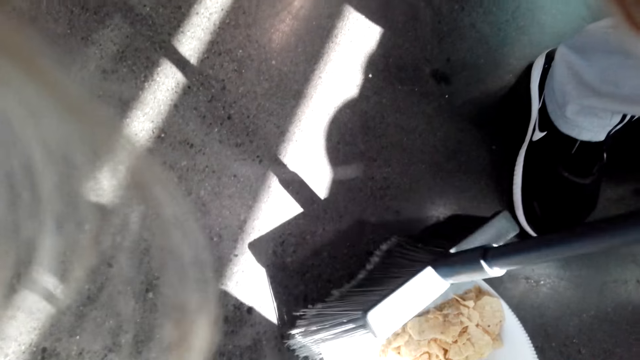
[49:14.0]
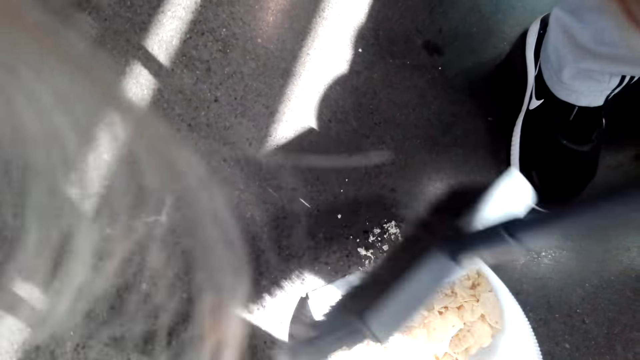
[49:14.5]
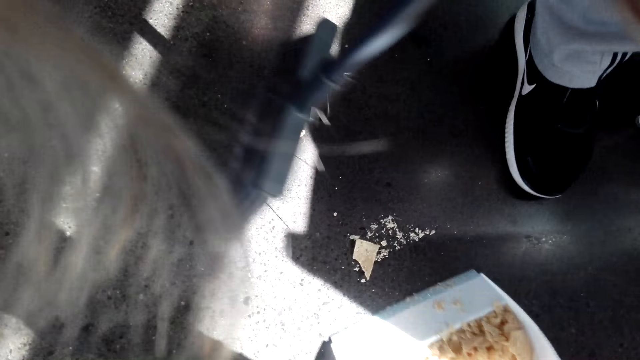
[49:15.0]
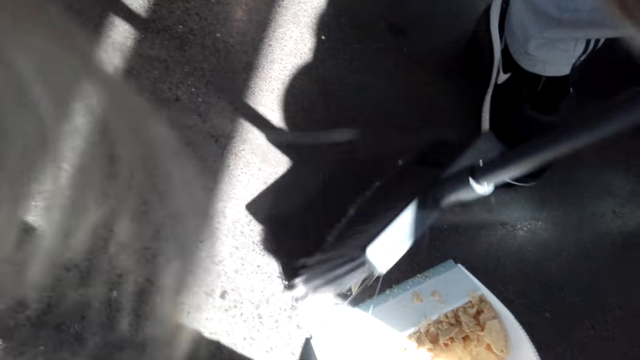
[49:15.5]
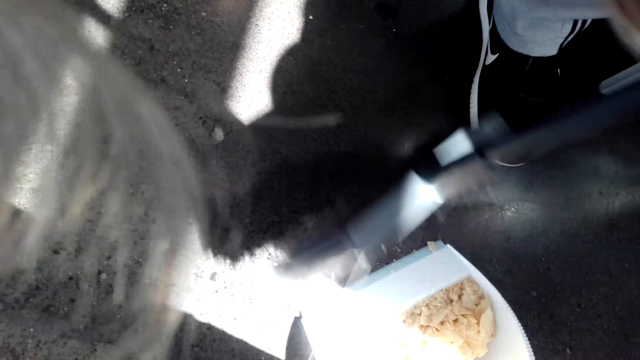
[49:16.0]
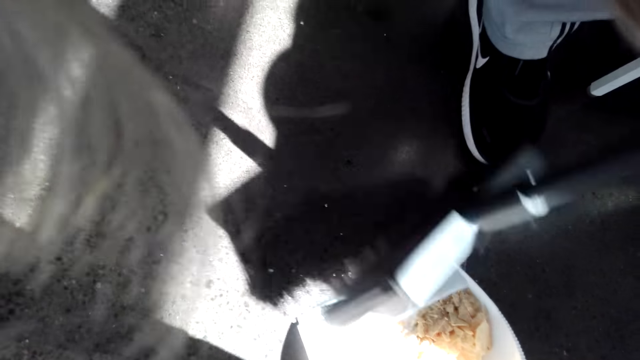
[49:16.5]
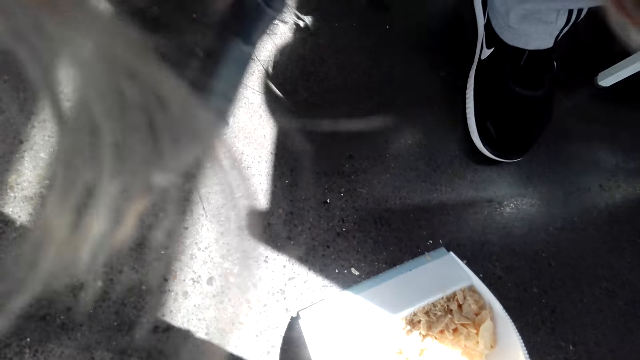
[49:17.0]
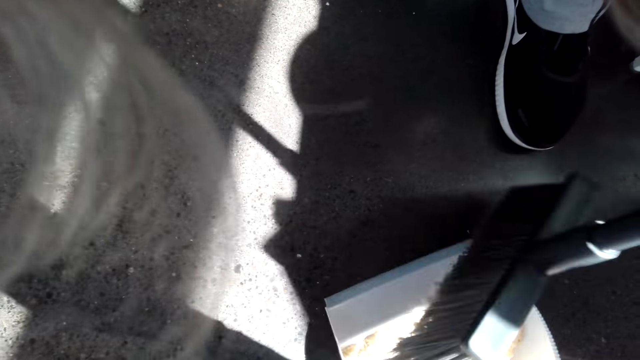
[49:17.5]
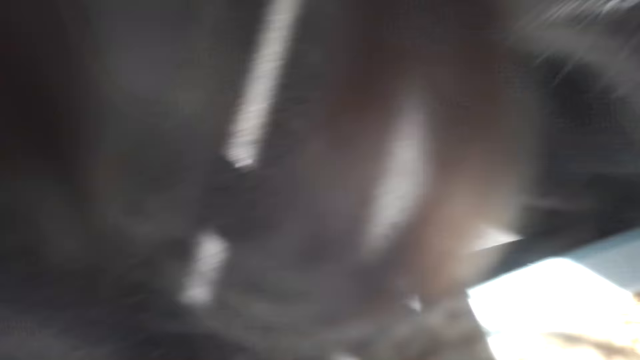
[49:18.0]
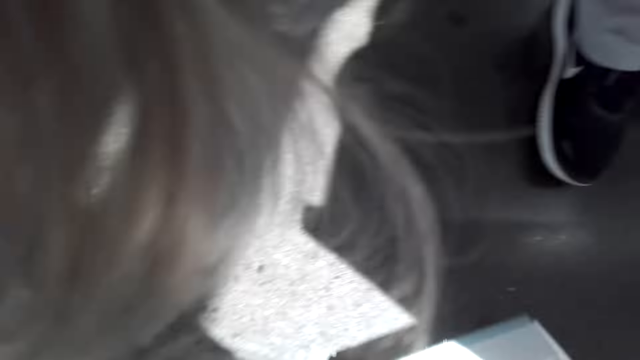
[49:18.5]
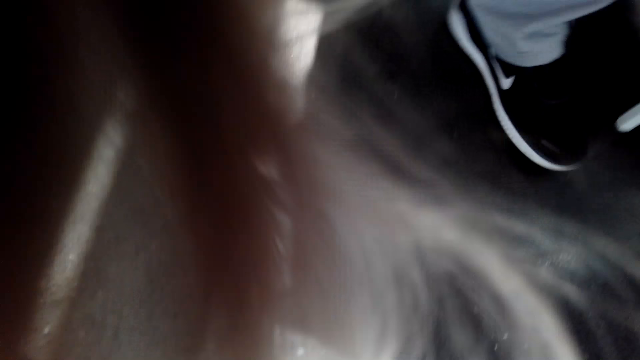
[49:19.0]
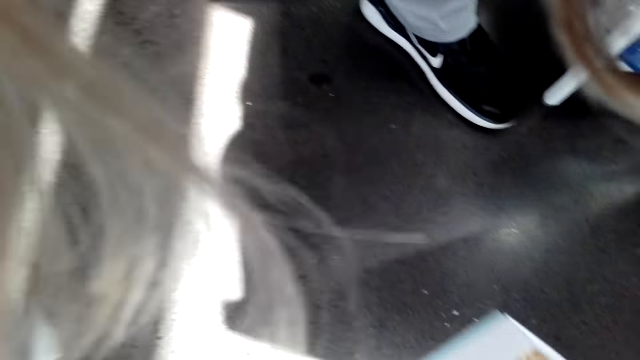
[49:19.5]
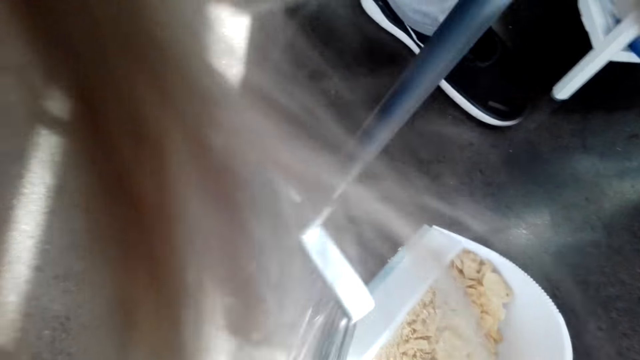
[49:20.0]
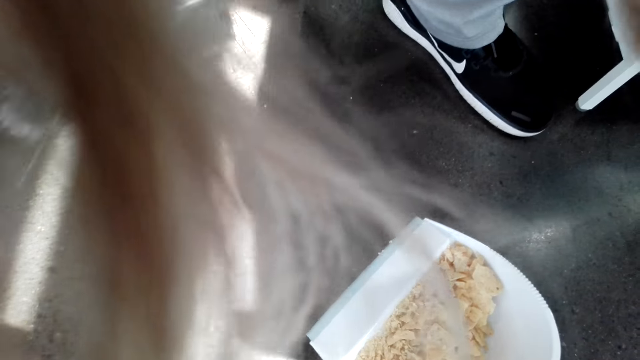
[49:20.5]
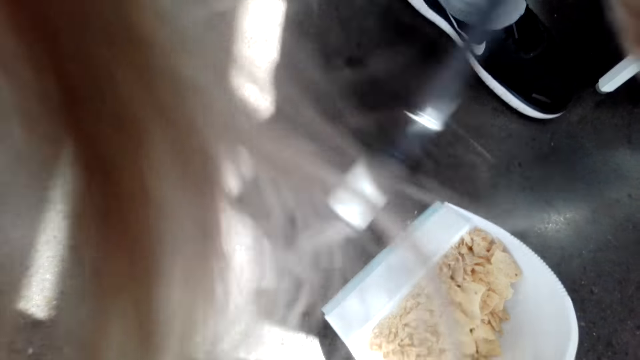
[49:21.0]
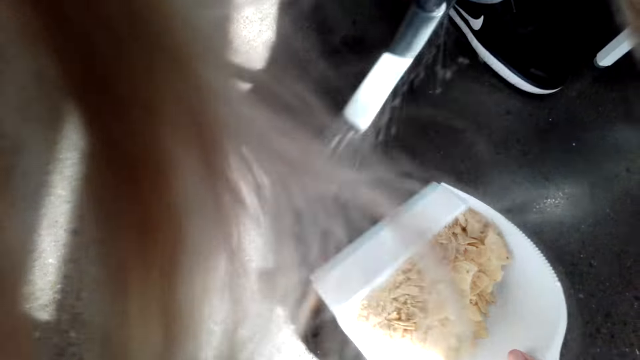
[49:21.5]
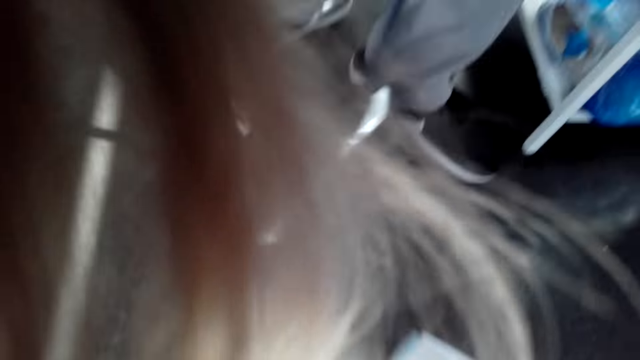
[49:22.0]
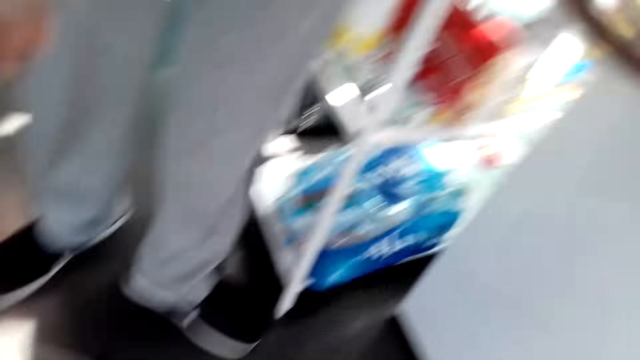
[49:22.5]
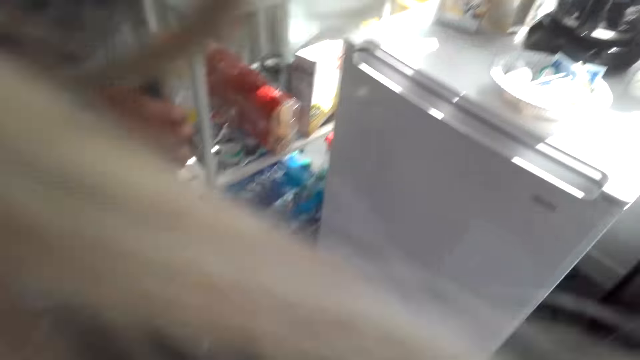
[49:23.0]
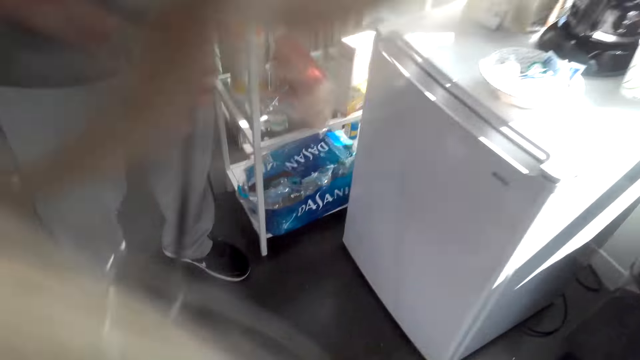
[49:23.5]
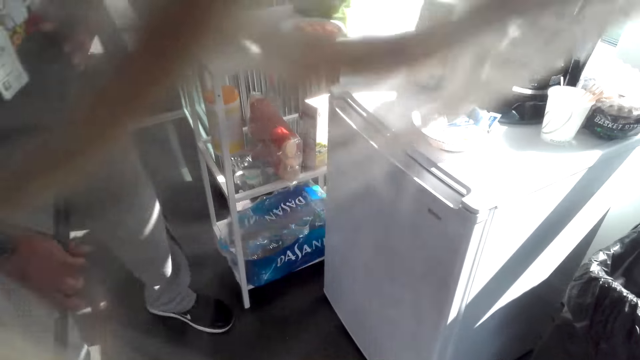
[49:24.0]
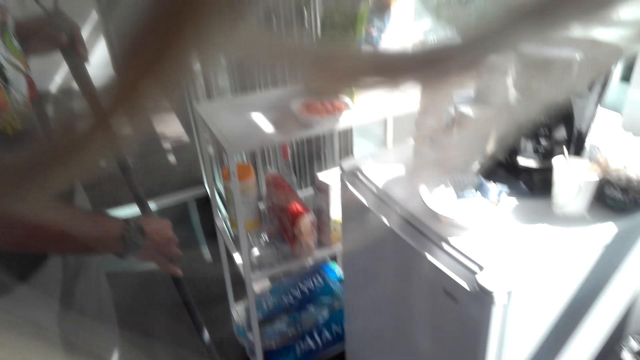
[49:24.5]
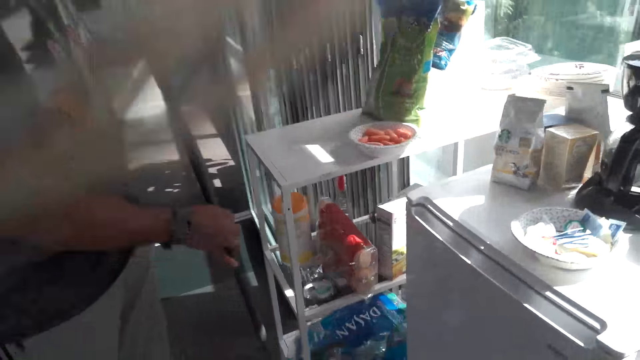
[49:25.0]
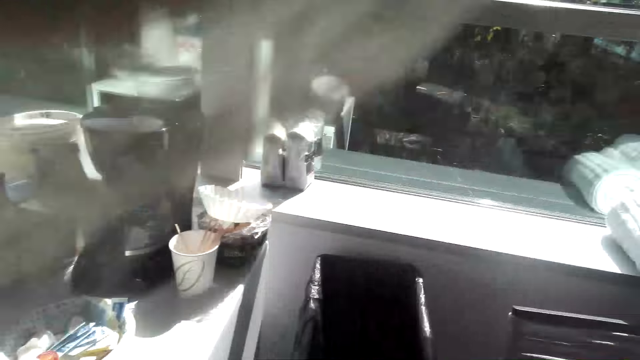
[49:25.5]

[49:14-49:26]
A man sweeps dirt on a dirt pan. The camera wearer walks in the house. They stand in the room.

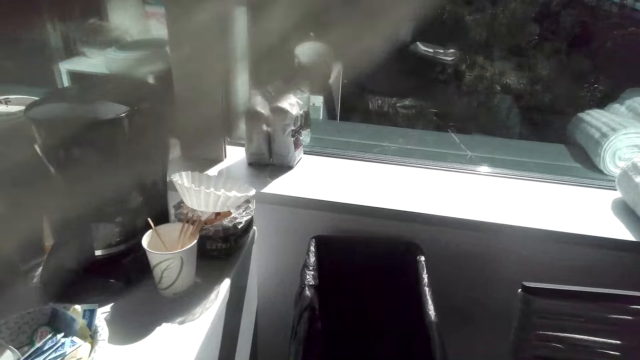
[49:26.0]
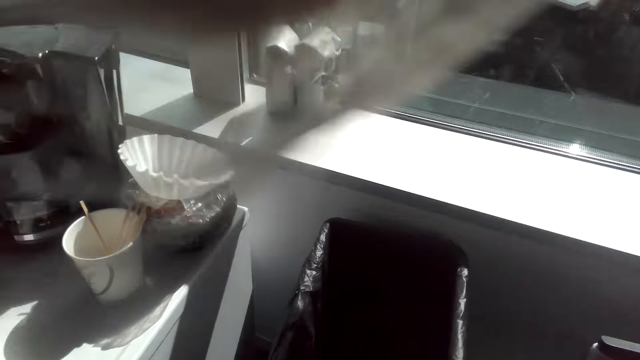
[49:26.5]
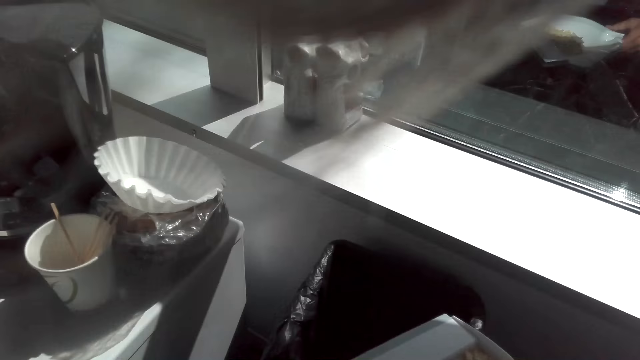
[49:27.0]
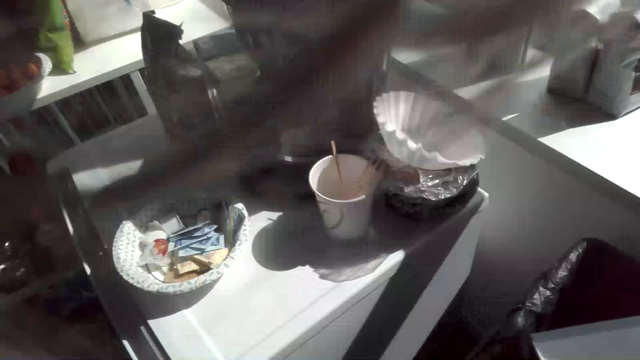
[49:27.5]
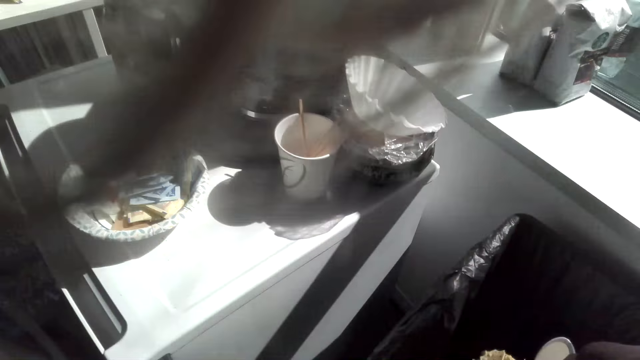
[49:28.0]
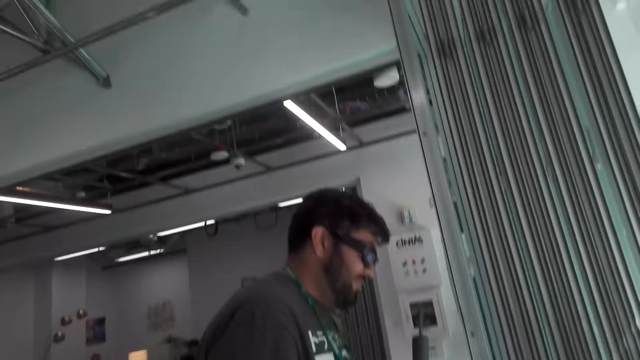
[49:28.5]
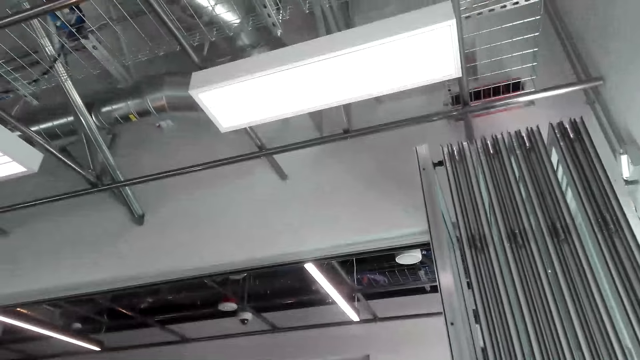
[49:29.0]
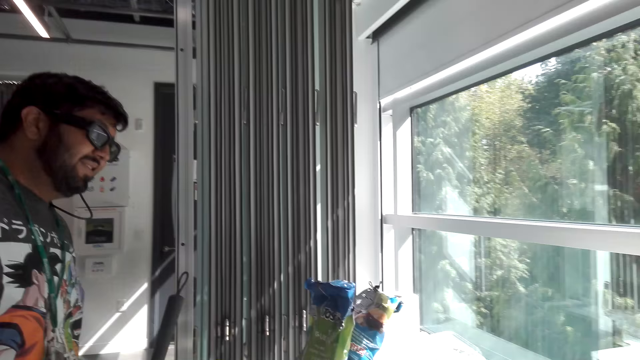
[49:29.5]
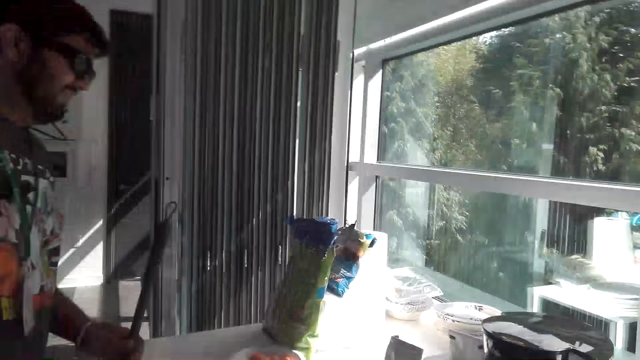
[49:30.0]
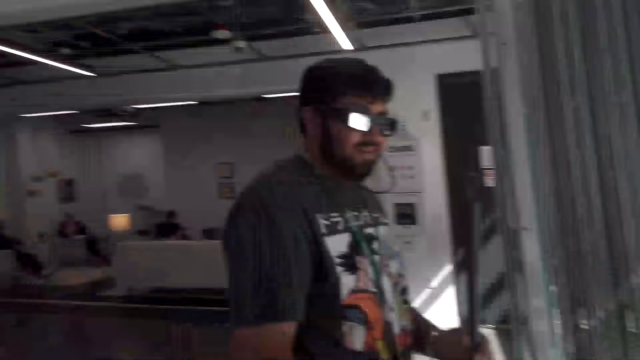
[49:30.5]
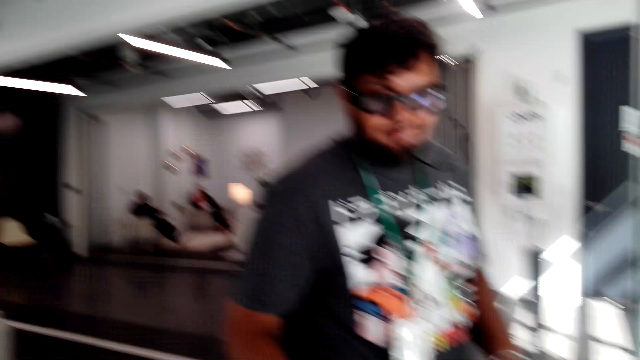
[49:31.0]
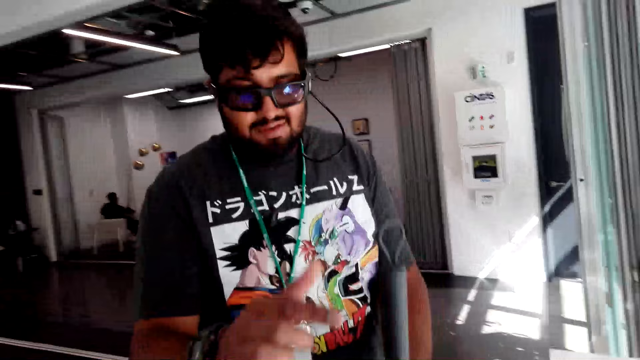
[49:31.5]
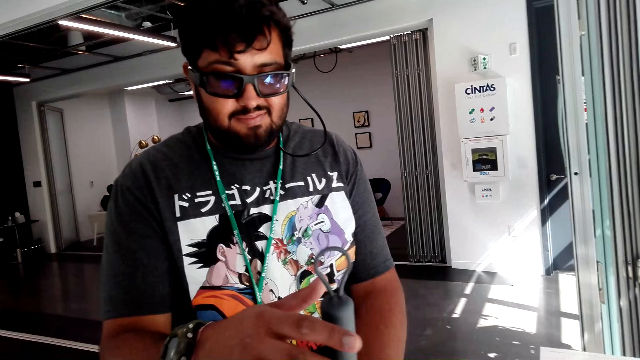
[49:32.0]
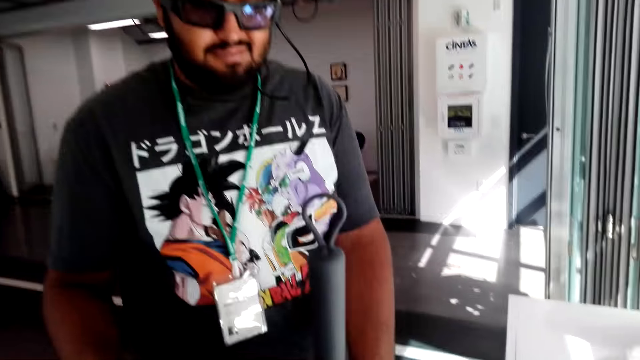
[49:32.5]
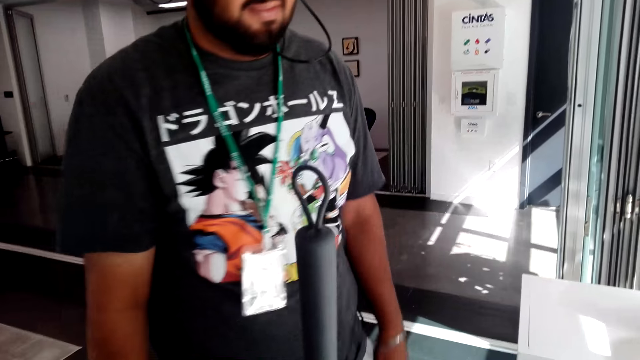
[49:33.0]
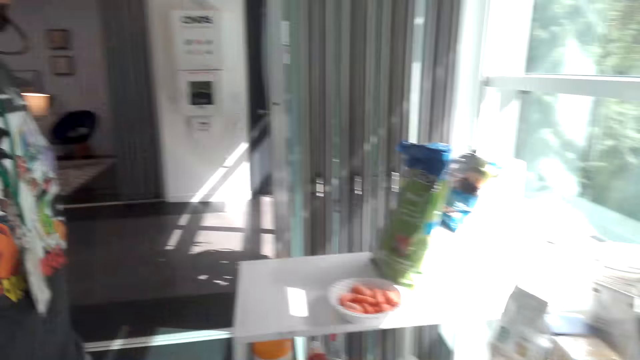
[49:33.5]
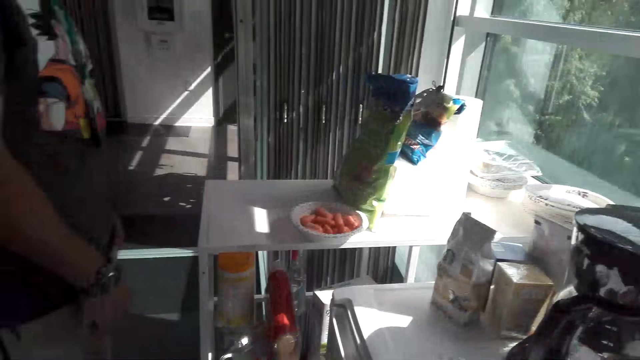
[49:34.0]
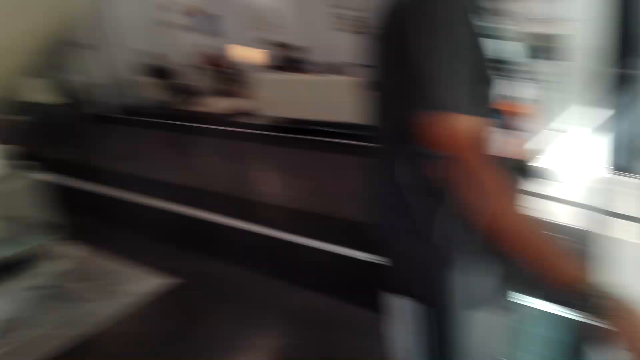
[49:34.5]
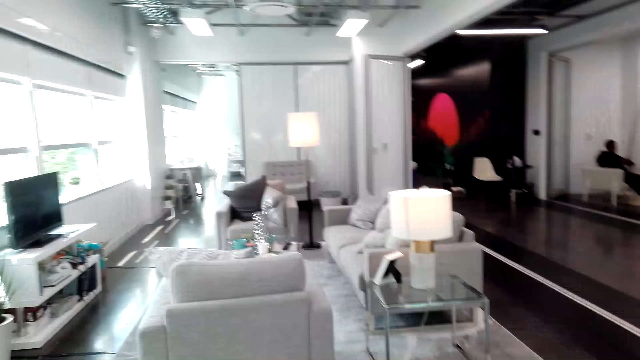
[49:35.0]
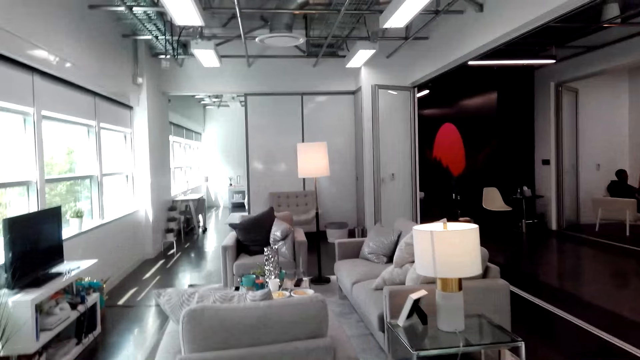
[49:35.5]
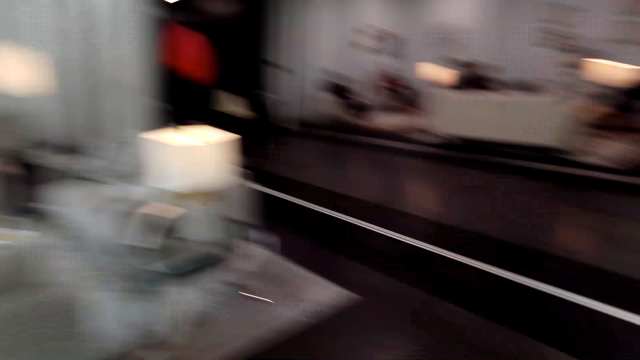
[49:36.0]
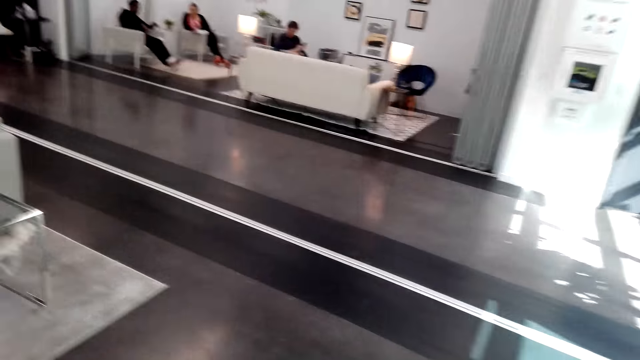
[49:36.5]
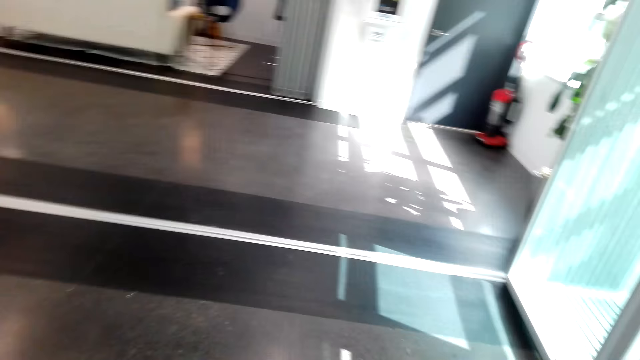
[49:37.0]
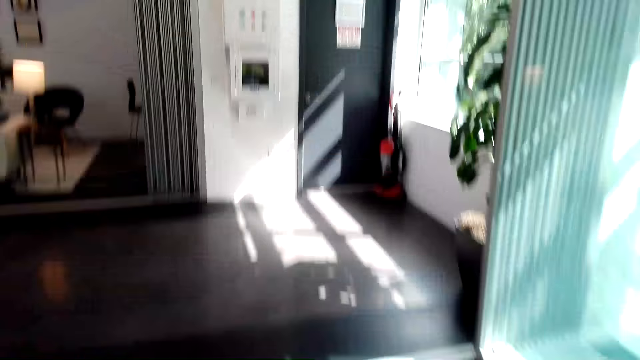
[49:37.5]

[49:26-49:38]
The camera wearer throws trash in a bin. They pour dirt in a dustbin. They walk in the house. A man stands in the room. The man holds a broom in the room and places the broom on the floor. The camera wearer walks around the room.
